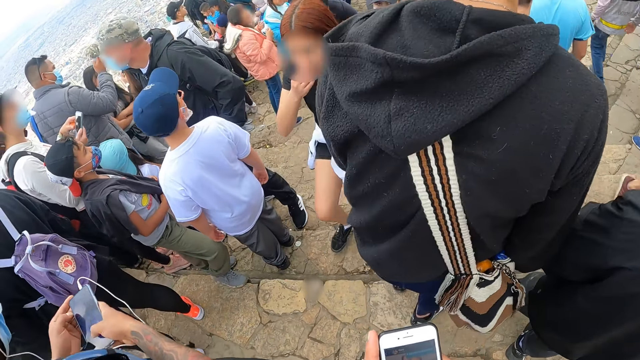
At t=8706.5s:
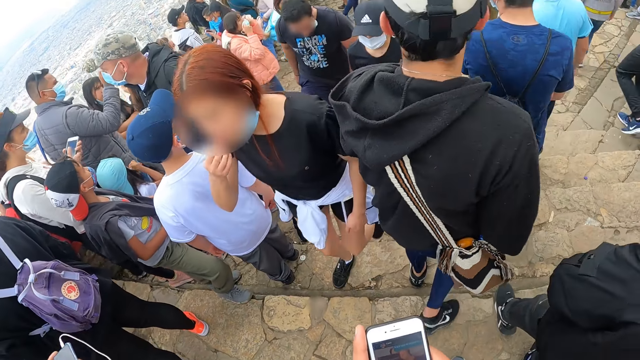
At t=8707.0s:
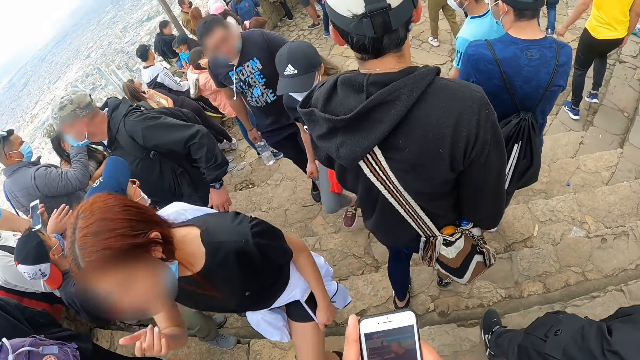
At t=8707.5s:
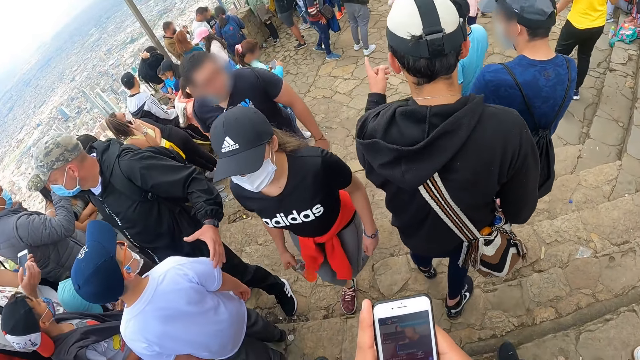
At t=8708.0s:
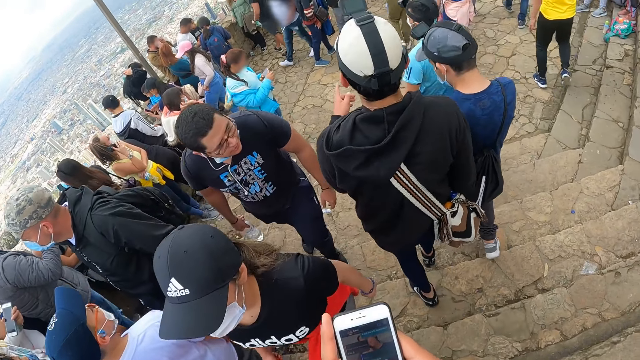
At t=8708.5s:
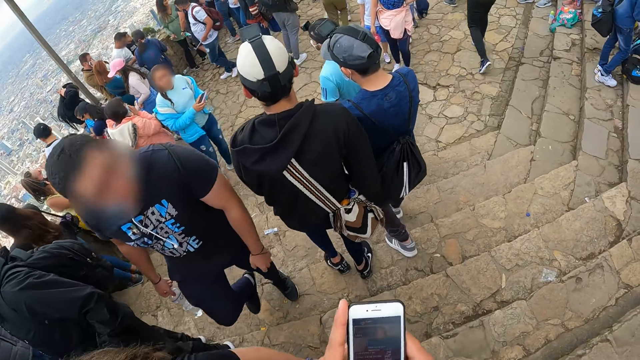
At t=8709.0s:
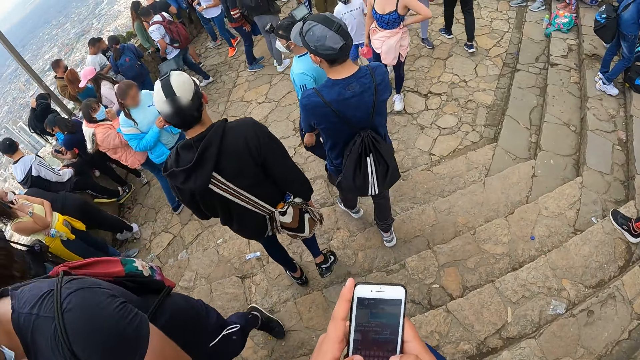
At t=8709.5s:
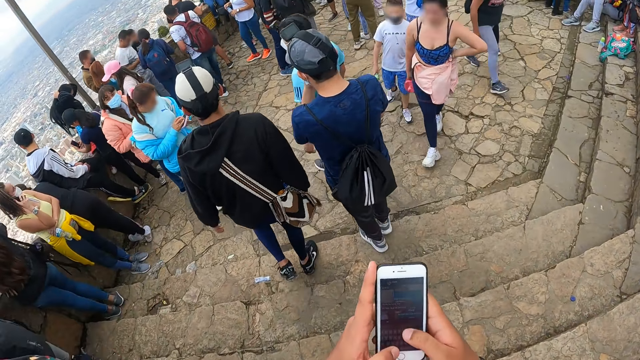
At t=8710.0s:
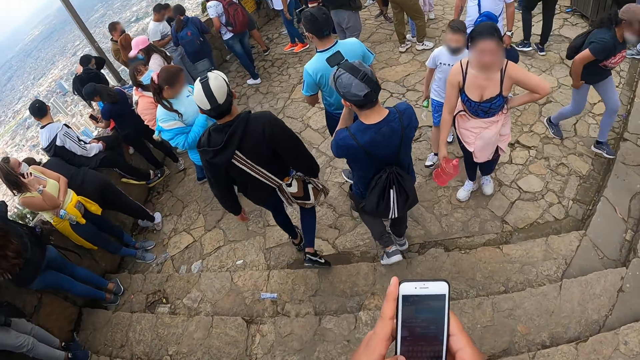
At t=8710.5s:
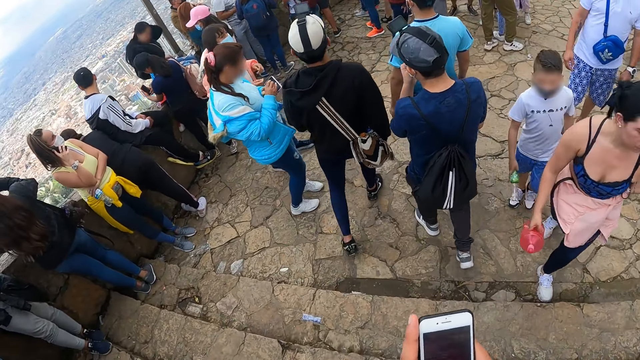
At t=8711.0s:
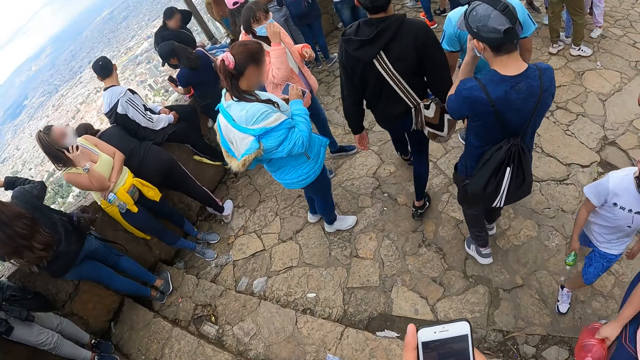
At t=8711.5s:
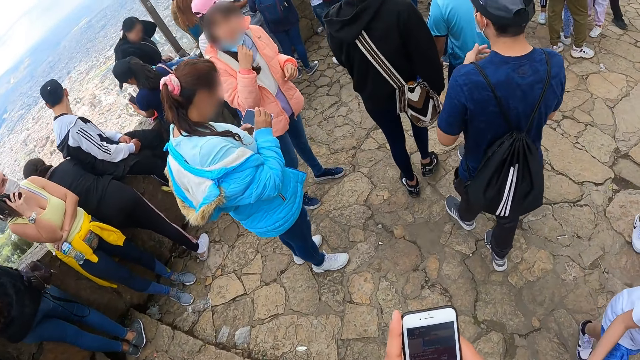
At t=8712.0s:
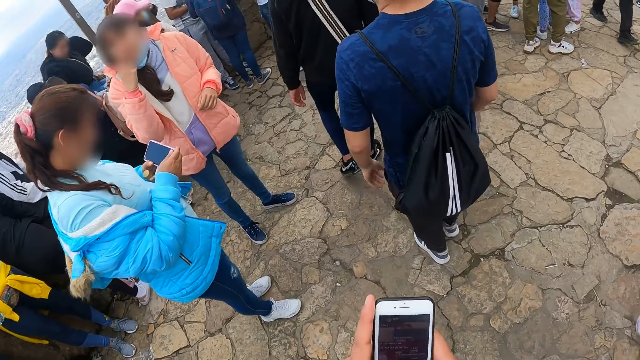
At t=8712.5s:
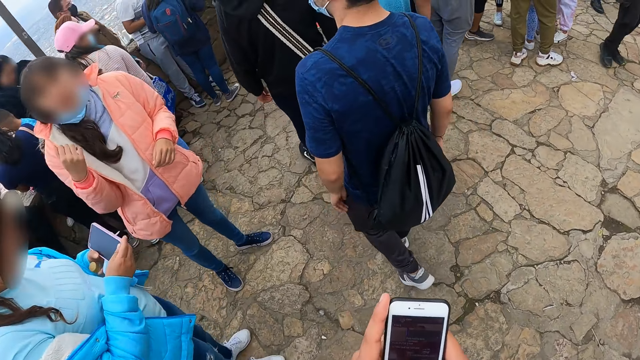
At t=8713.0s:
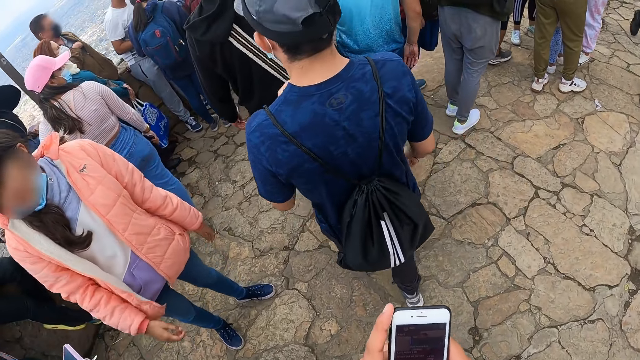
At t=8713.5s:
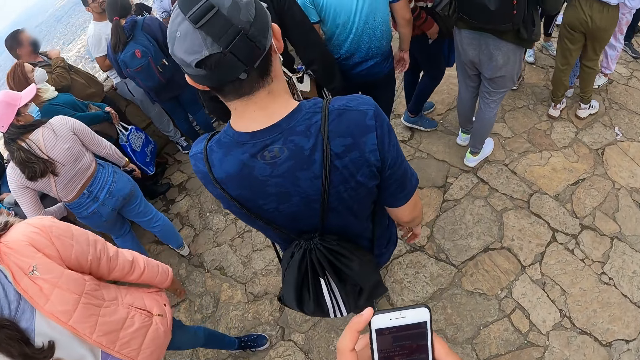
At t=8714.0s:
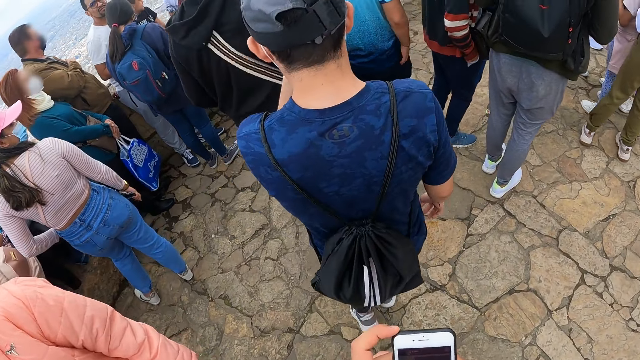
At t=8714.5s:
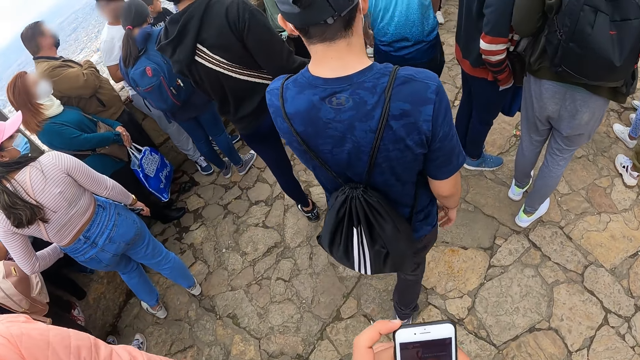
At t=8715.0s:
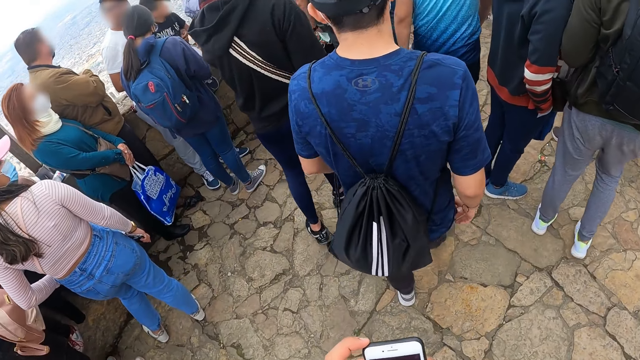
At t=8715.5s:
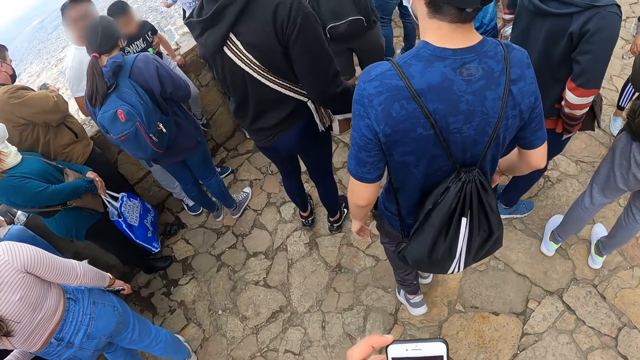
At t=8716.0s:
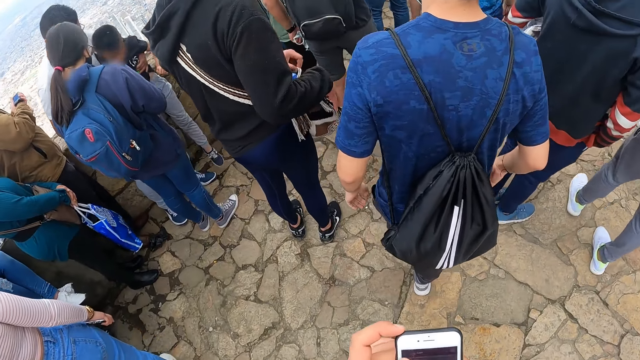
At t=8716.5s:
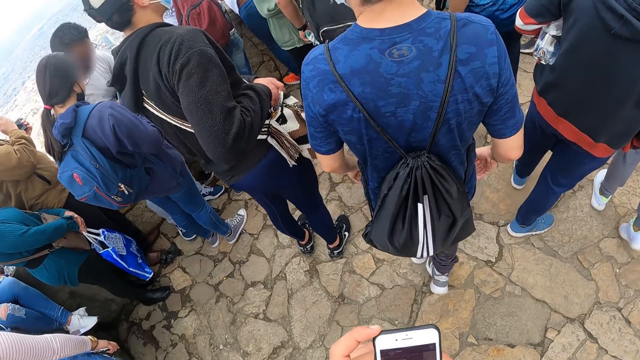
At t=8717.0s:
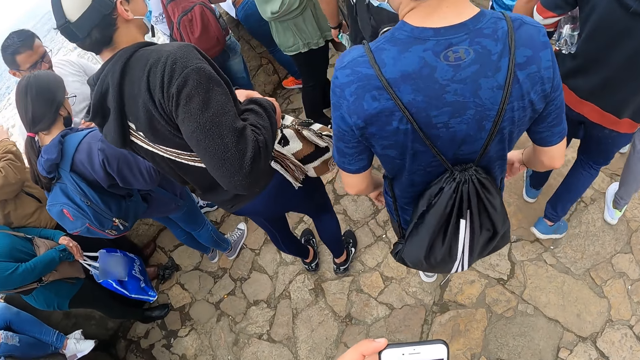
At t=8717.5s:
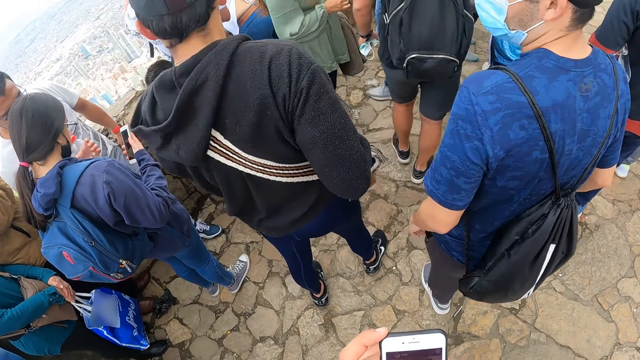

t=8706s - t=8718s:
A man interacts with another man, a third man and the camera wearer. The camera wearer walks down the stairs with the first man, the other man, and the third man.

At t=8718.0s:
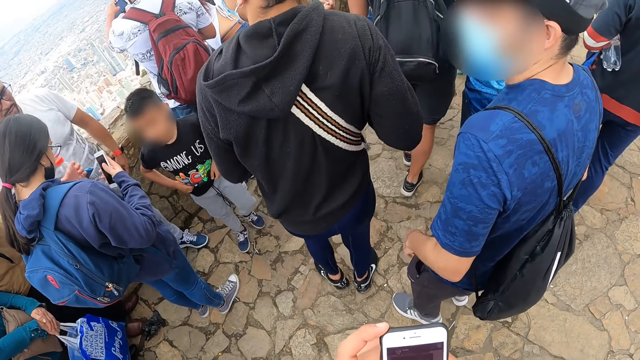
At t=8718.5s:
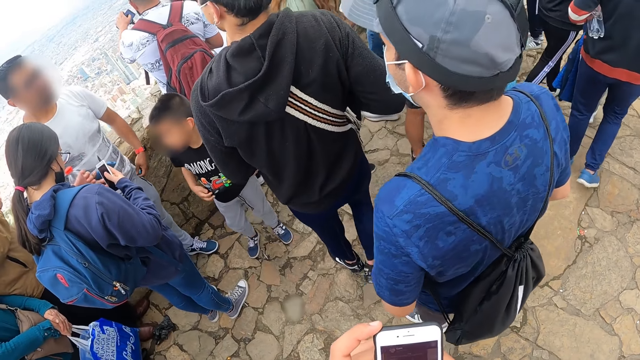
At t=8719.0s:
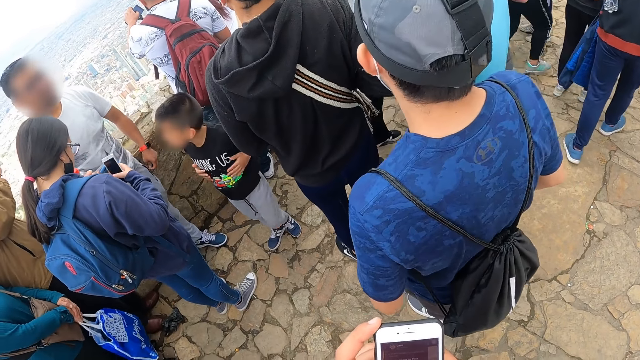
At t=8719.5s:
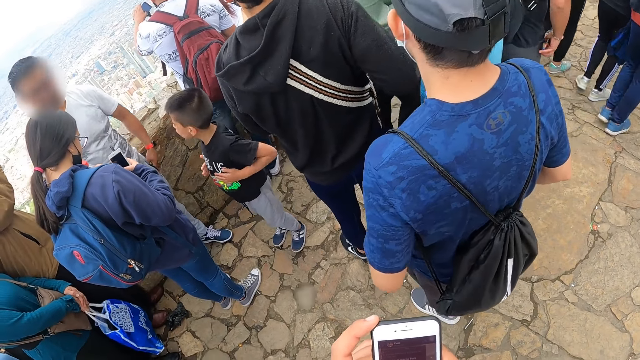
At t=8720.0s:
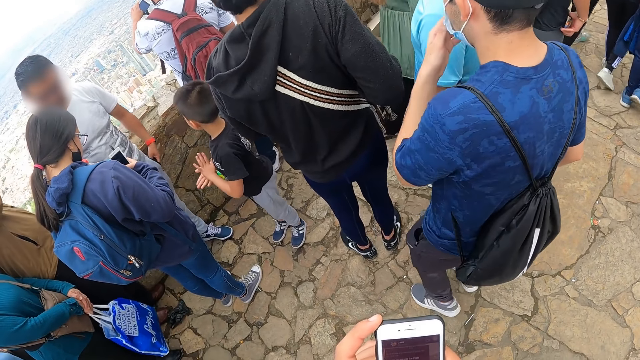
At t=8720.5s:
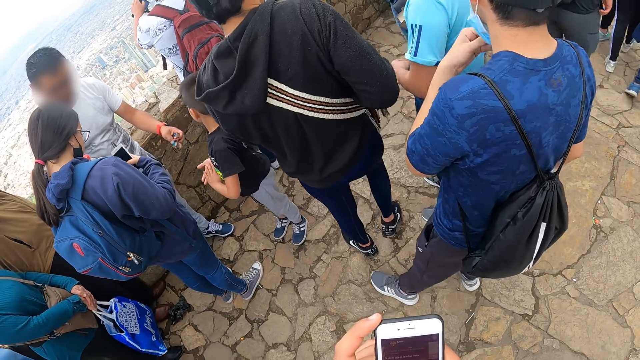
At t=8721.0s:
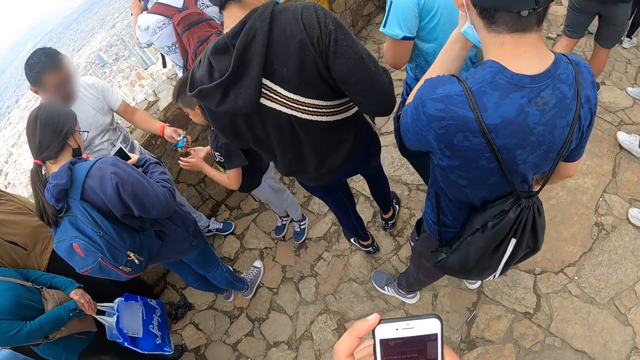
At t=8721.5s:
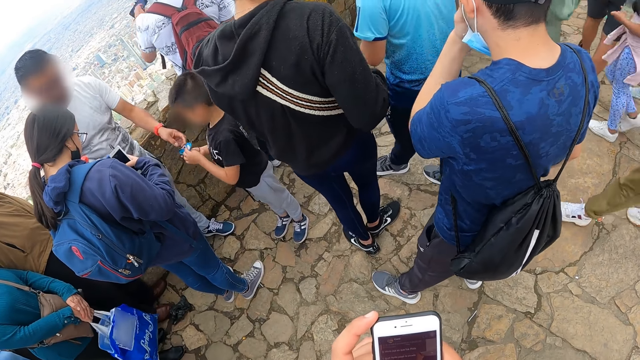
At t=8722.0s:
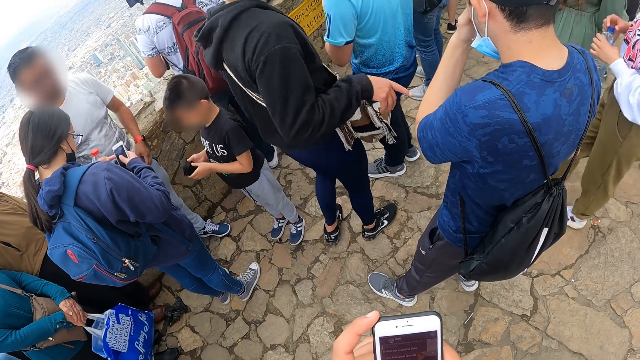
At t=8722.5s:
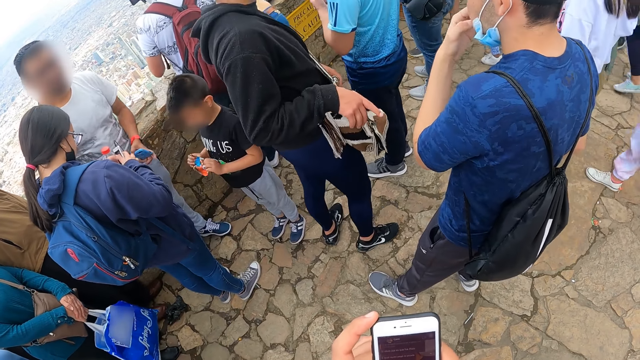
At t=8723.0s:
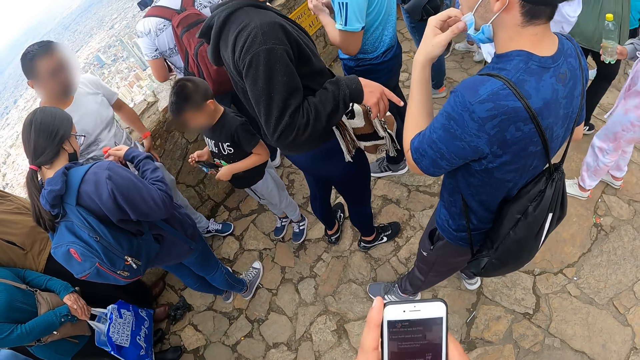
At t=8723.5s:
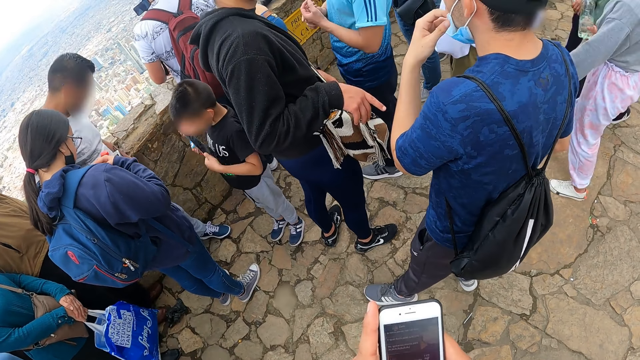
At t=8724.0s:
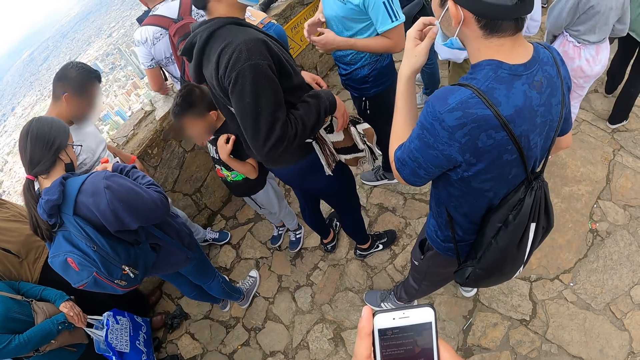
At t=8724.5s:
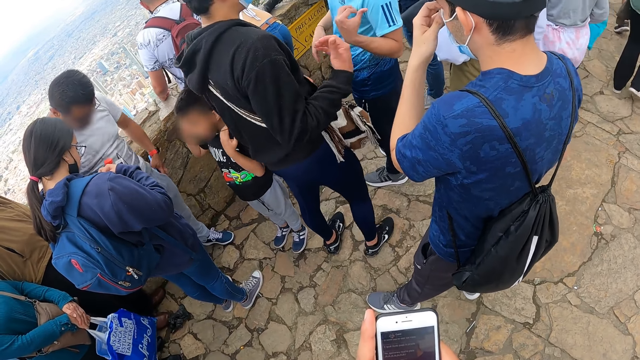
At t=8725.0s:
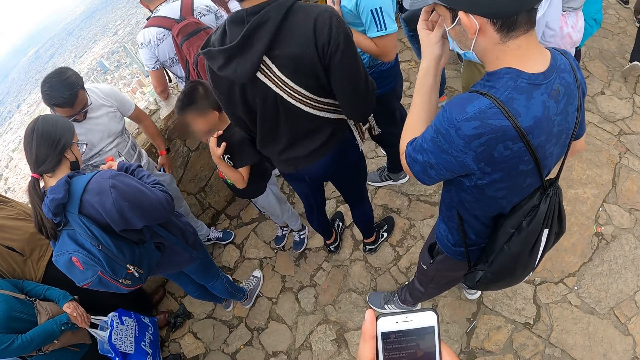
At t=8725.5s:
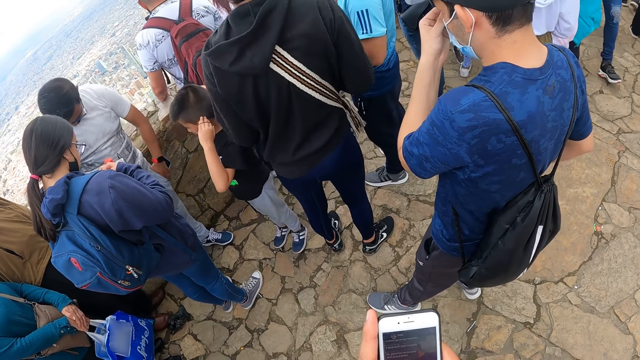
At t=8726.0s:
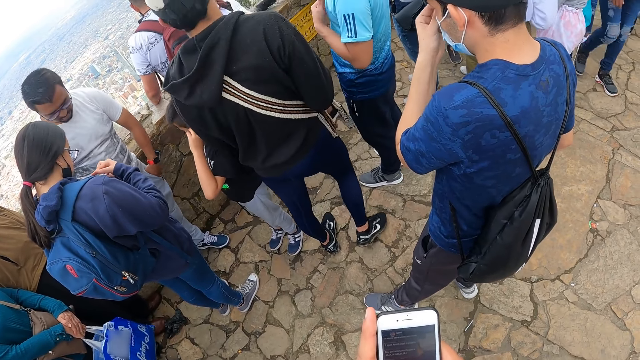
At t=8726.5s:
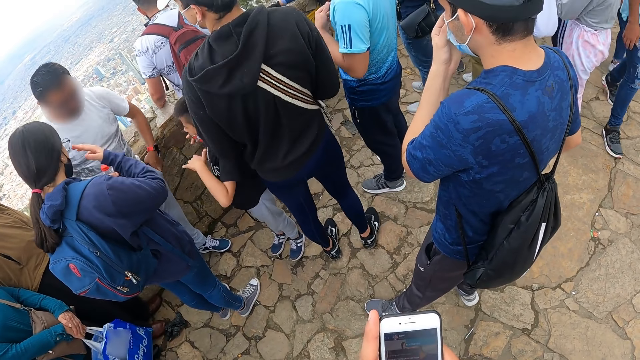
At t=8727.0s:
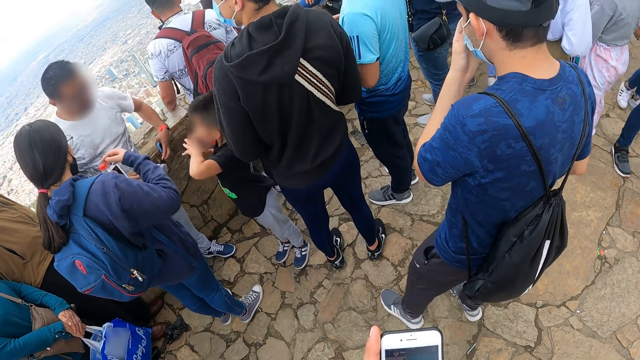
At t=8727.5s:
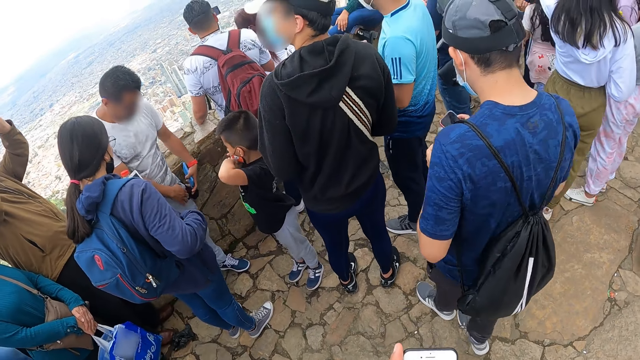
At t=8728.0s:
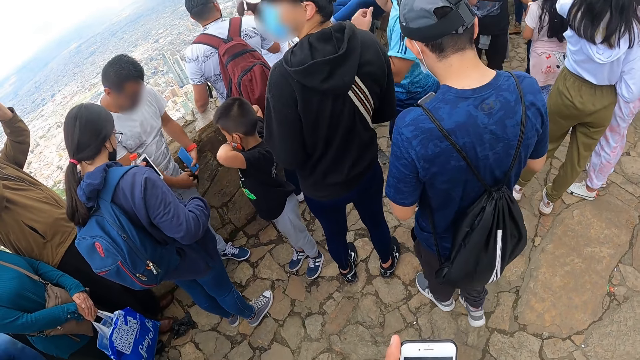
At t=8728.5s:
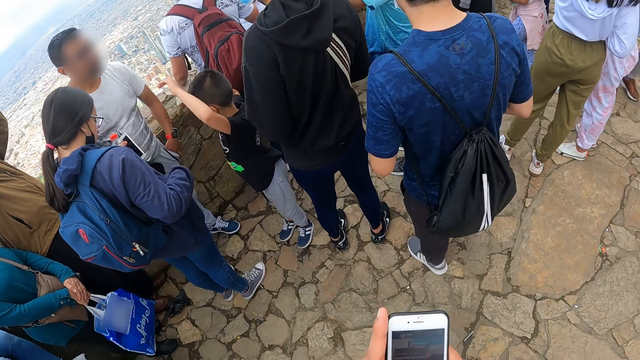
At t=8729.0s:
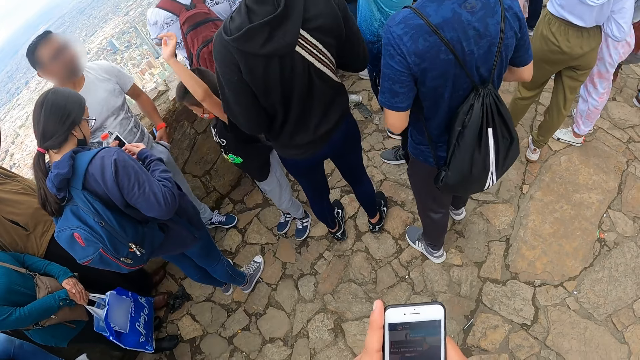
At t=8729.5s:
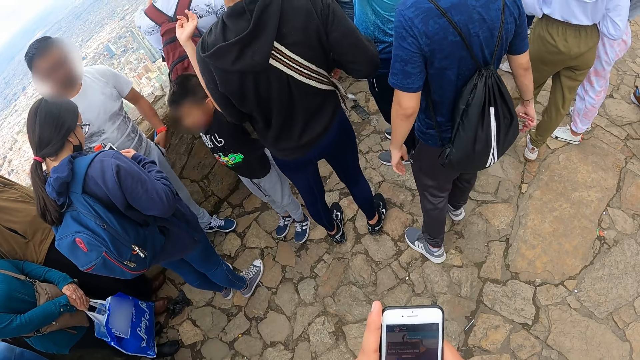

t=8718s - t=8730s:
A man interacts with another man, a third man and the camera wearer.
